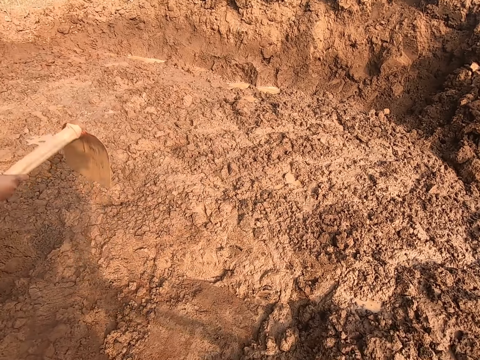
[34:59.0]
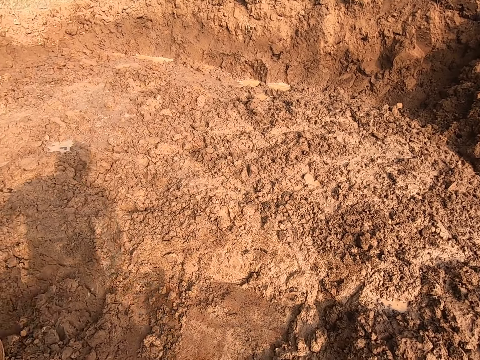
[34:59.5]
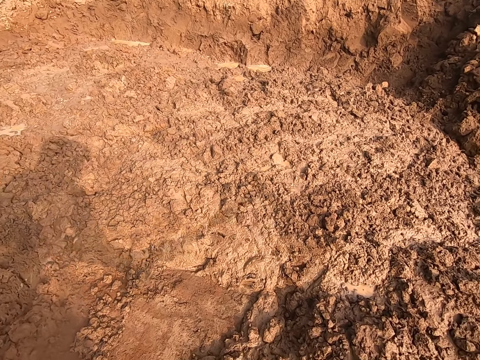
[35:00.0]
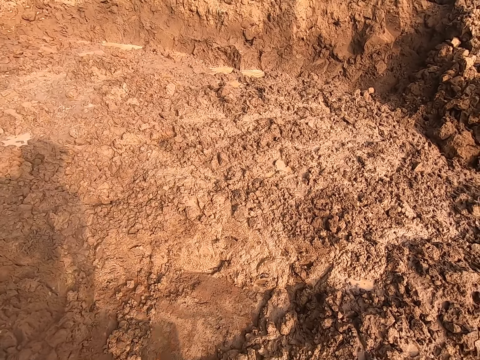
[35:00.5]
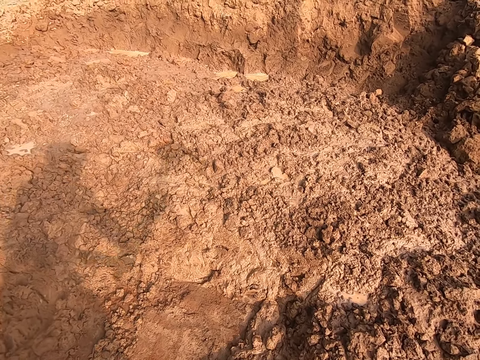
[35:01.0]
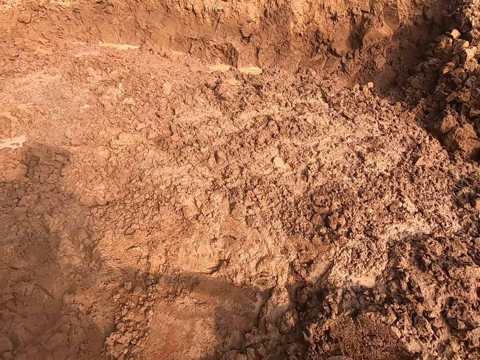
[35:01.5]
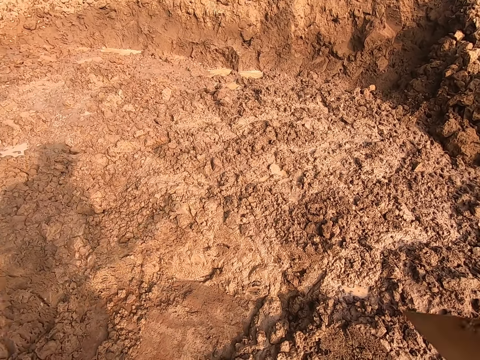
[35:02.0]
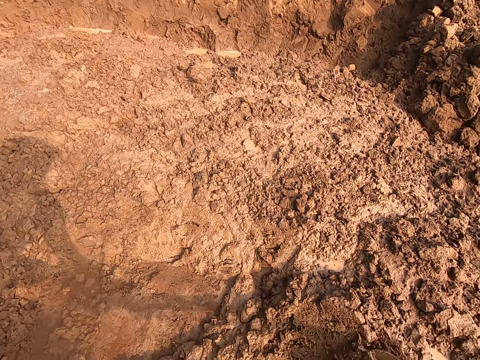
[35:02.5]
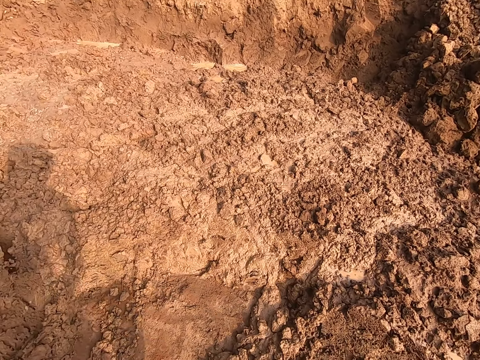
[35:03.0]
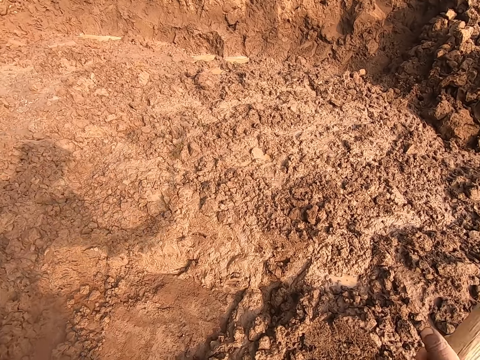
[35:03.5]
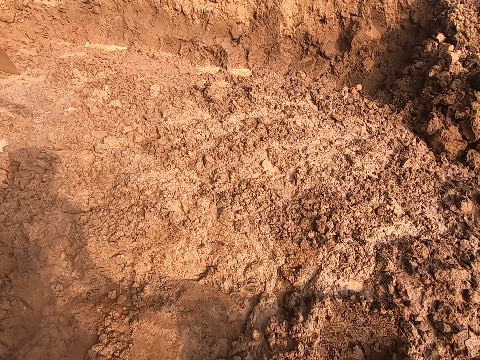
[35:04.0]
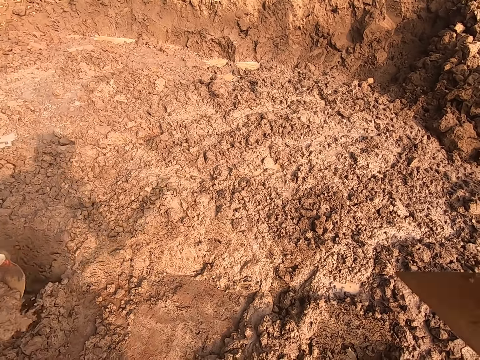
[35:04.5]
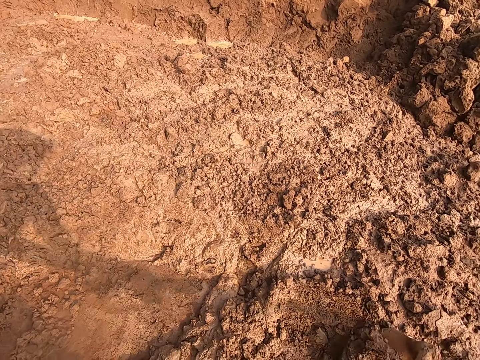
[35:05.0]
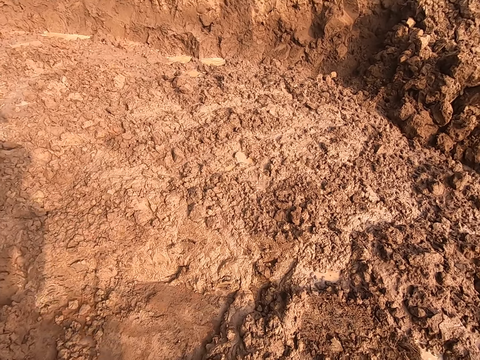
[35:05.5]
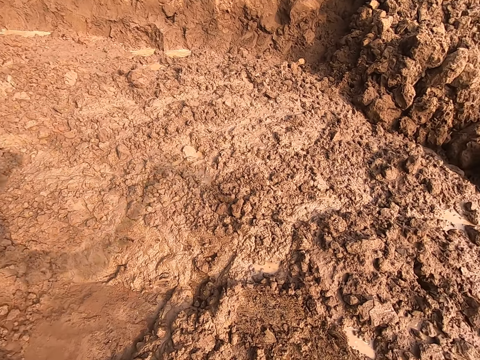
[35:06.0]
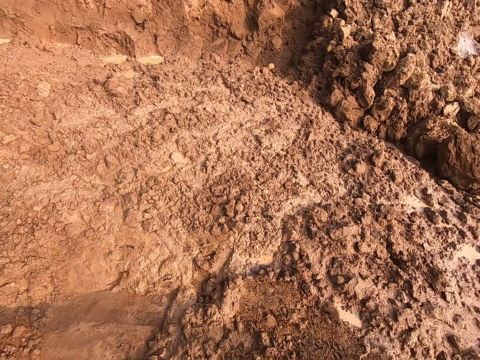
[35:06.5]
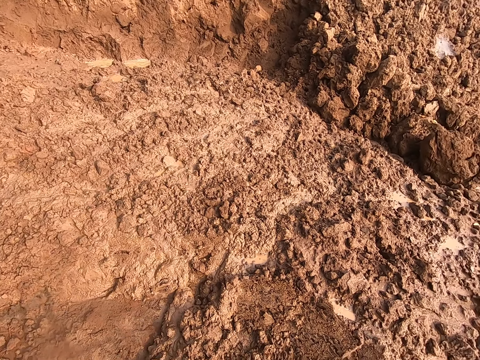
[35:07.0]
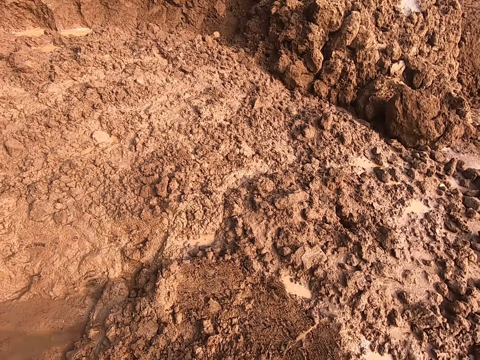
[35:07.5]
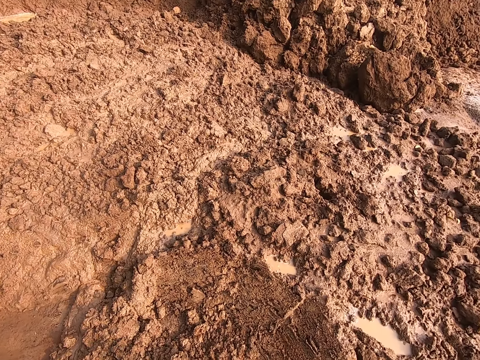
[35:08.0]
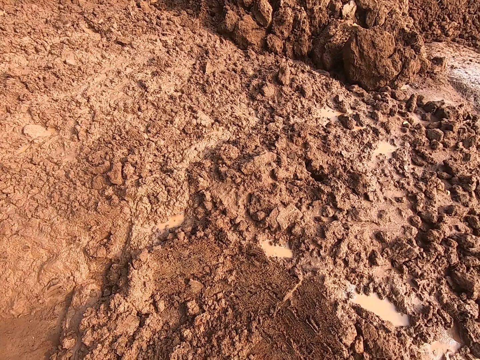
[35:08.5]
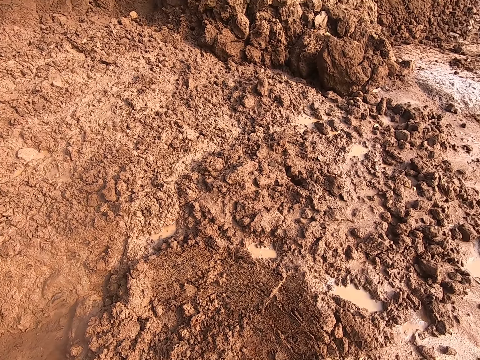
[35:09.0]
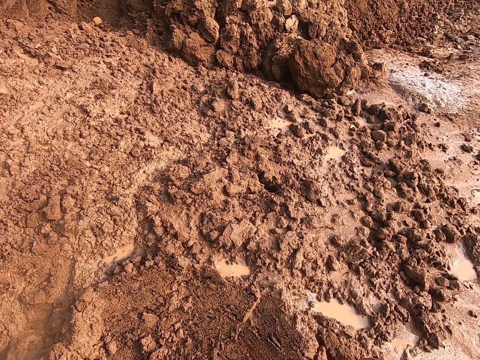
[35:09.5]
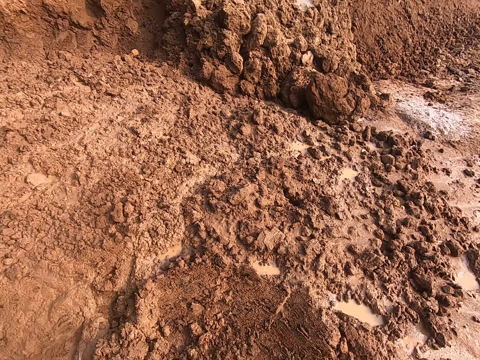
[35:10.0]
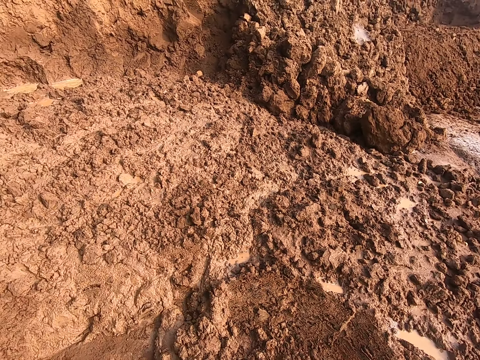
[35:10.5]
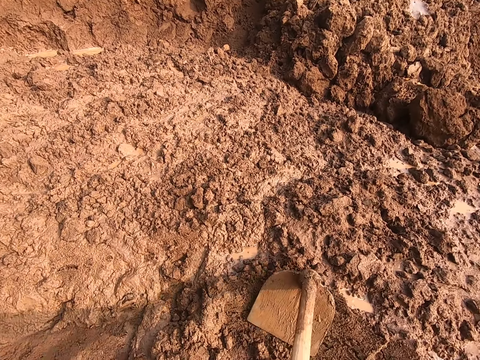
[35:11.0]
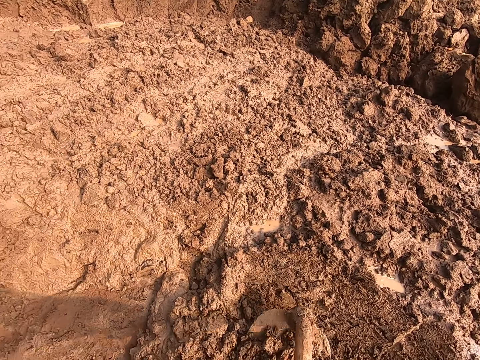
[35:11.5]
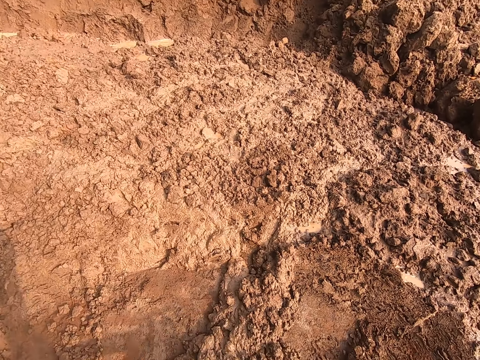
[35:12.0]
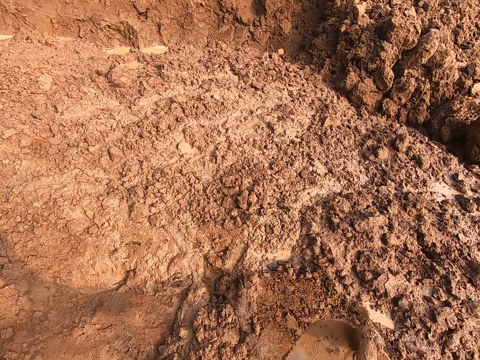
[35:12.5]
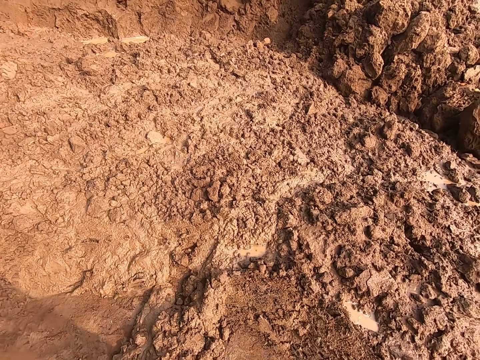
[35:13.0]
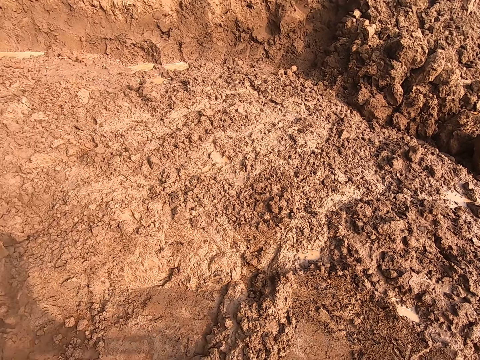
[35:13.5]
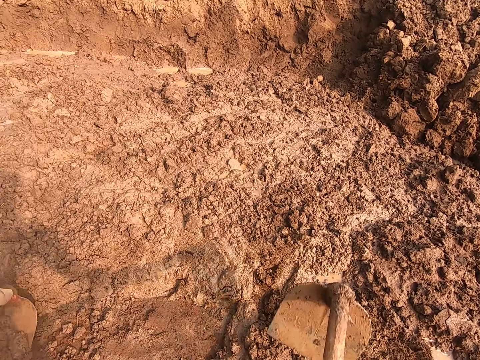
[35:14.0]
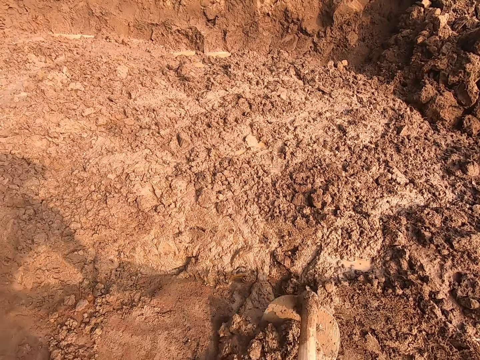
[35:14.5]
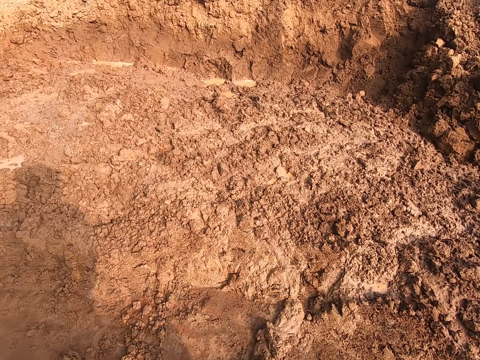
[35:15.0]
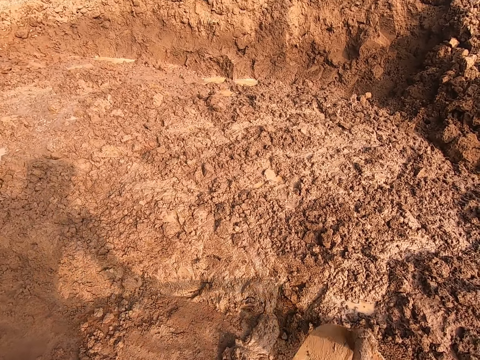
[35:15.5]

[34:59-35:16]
The camera wearer packs sand from the ground with the hoe in both hands. He interacts with the woman. He packs sand from the ground with the hoe in both hands.

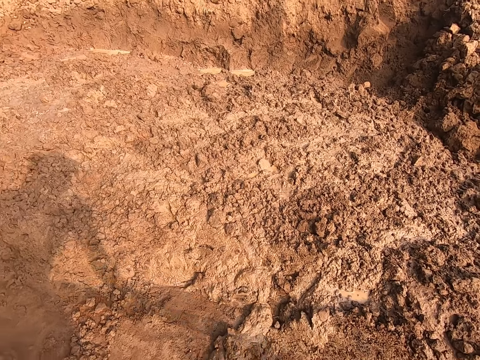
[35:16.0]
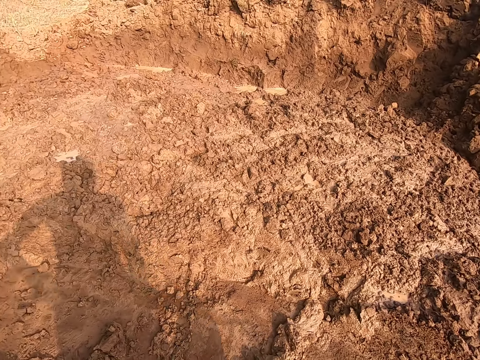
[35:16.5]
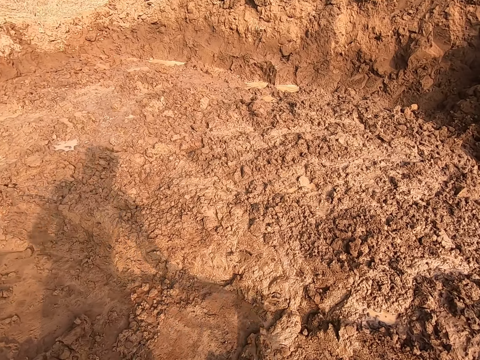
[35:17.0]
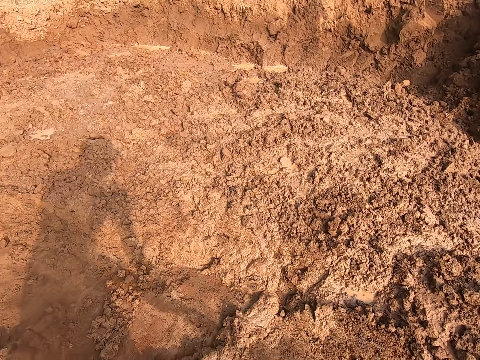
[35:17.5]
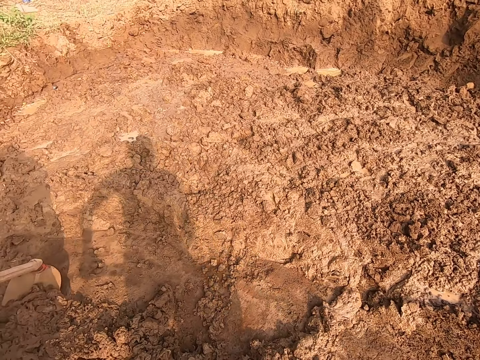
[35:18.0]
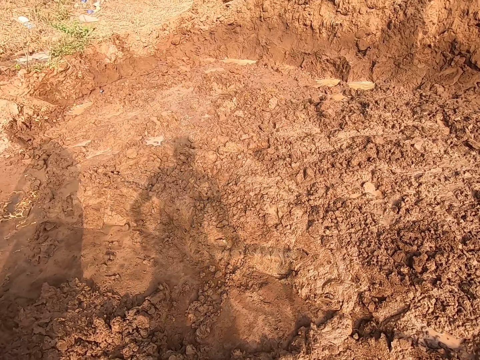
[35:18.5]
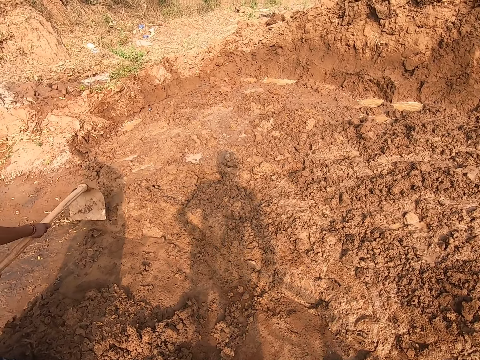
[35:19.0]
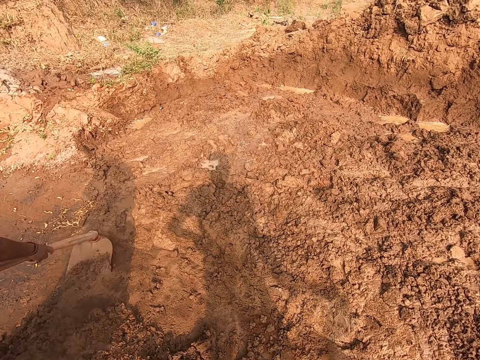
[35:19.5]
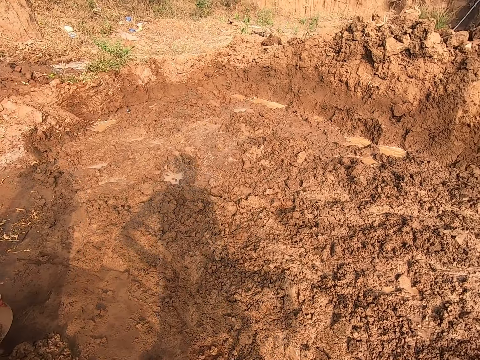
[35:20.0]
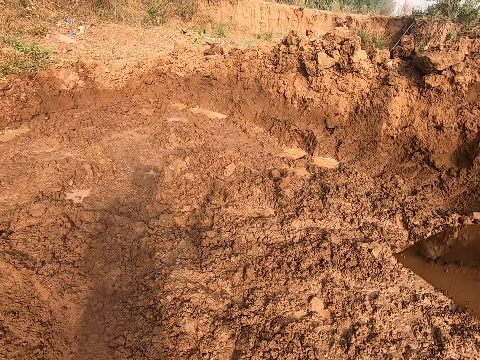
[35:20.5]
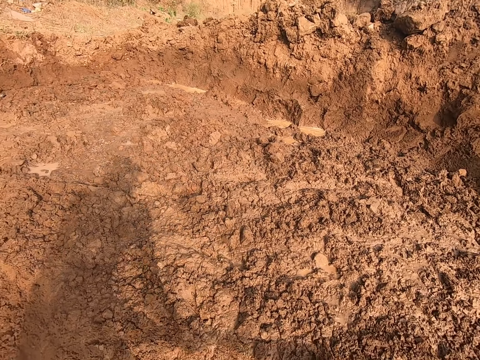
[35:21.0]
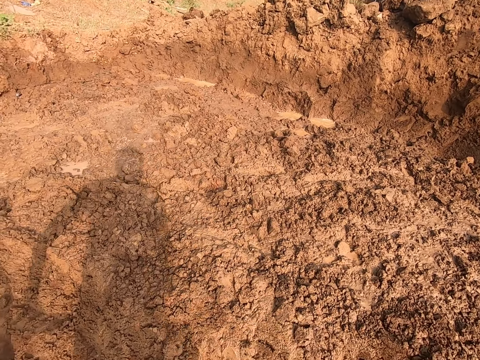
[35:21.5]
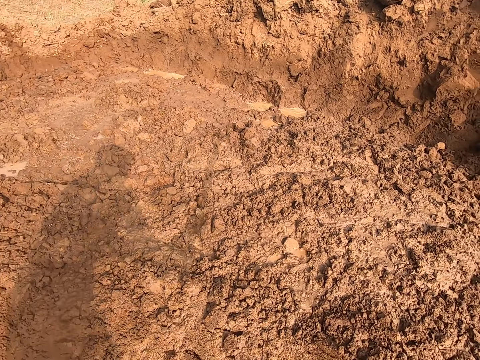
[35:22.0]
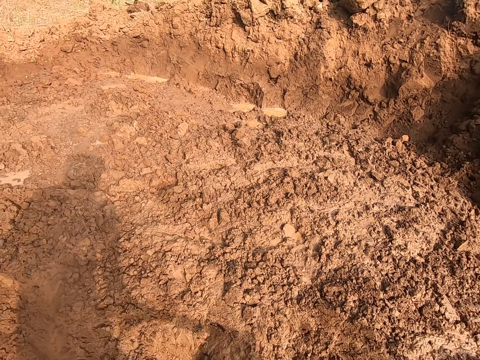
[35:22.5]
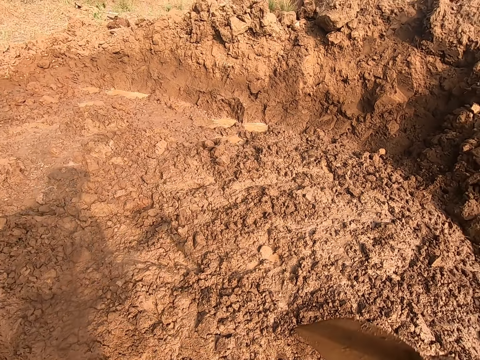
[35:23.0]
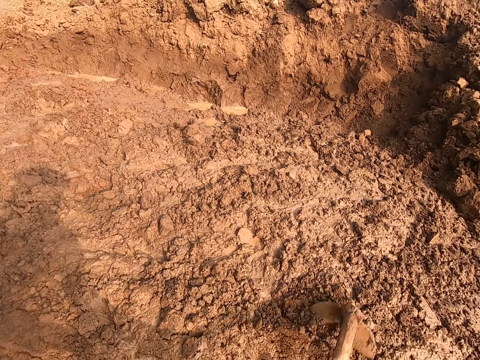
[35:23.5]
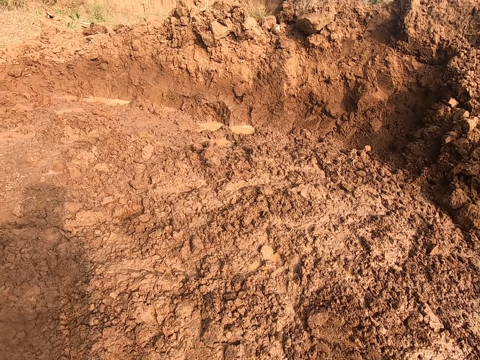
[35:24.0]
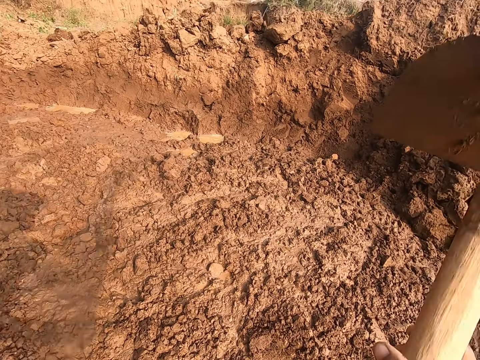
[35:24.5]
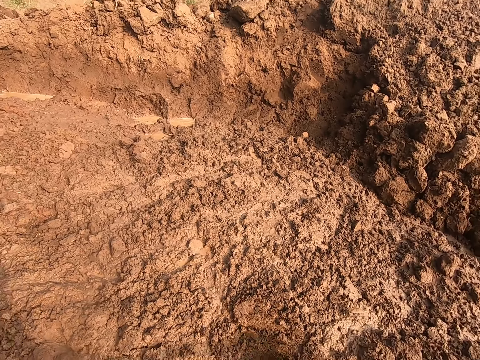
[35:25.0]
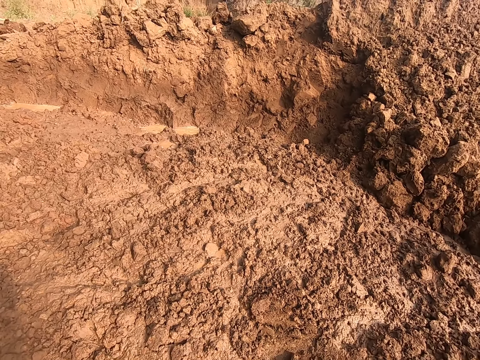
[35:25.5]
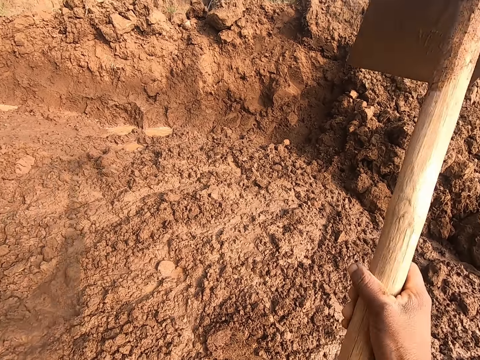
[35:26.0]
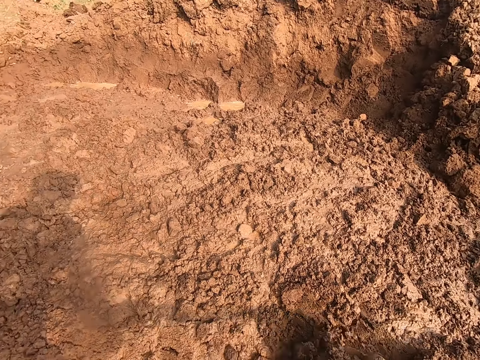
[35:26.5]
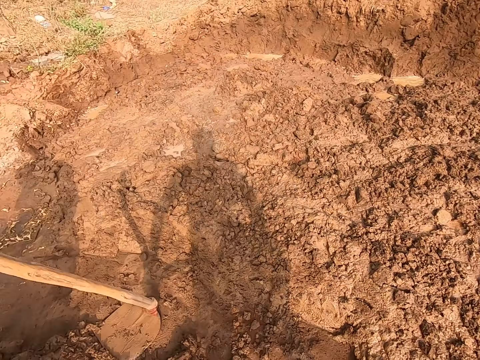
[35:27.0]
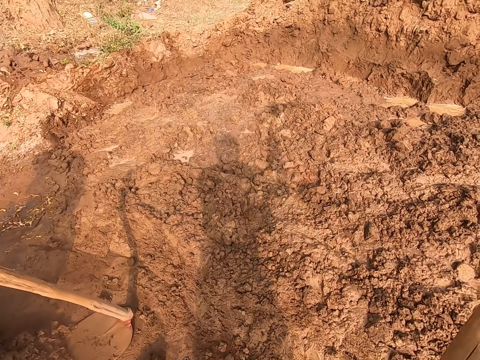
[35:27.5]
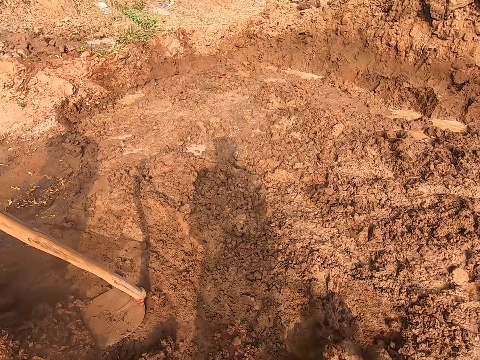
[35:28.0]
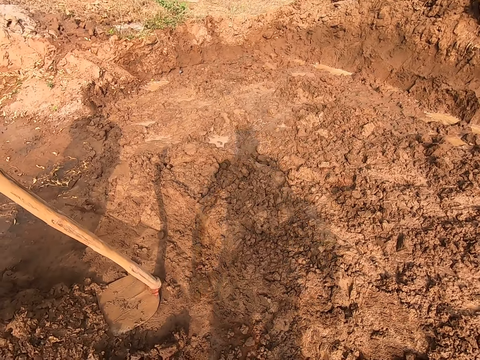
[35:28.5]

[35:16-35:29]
The woman packs sand from the ground with the hoe in both hands. The camera wearer packs sand from the ground with the hoe in both hands.
